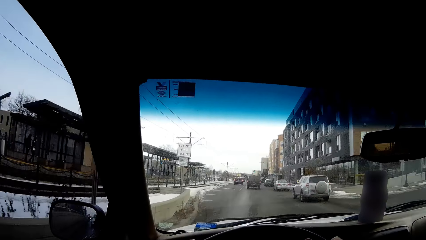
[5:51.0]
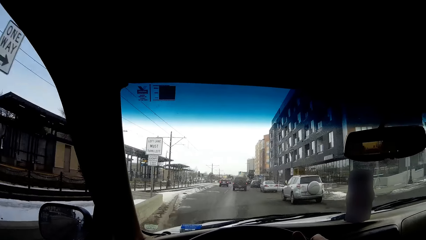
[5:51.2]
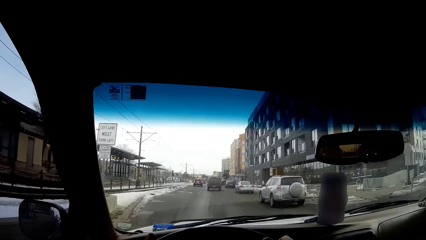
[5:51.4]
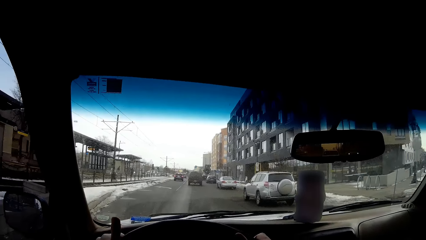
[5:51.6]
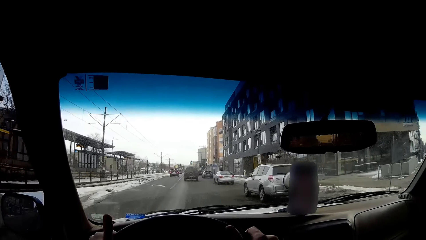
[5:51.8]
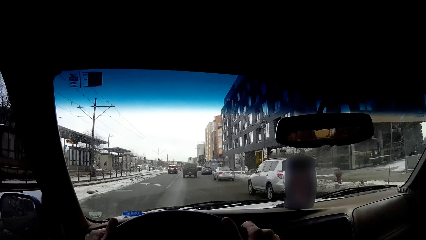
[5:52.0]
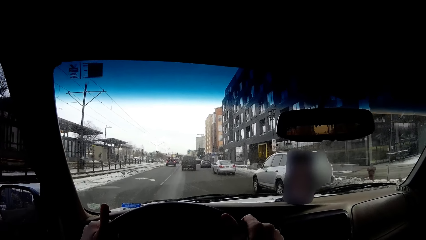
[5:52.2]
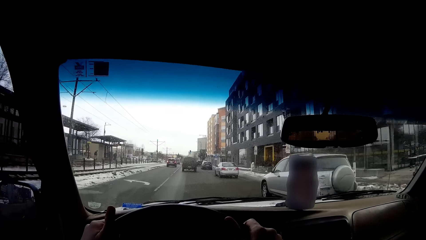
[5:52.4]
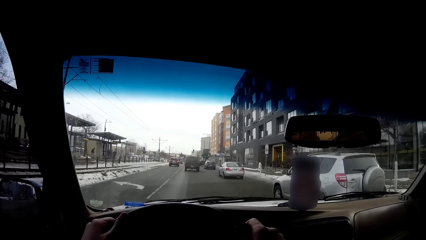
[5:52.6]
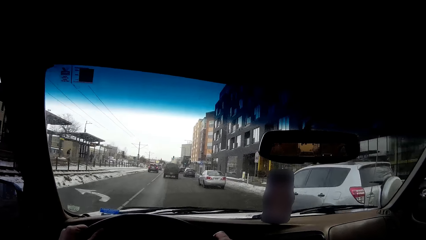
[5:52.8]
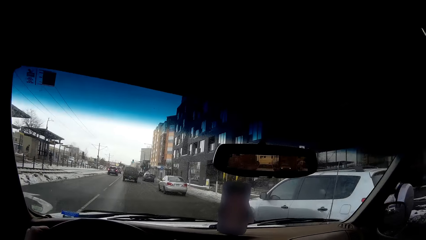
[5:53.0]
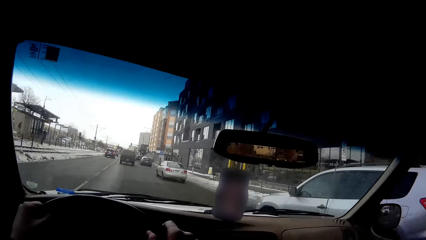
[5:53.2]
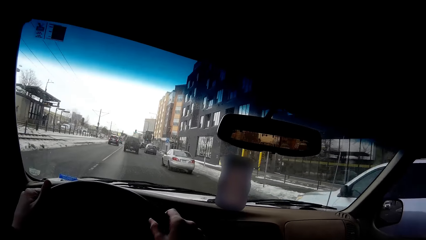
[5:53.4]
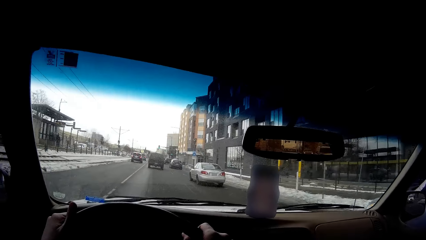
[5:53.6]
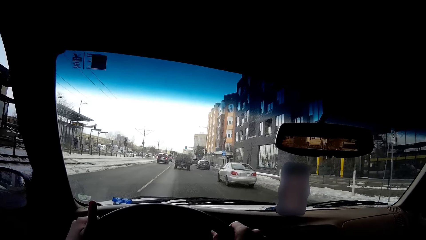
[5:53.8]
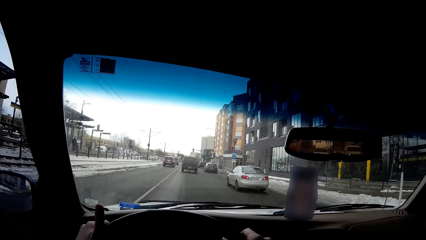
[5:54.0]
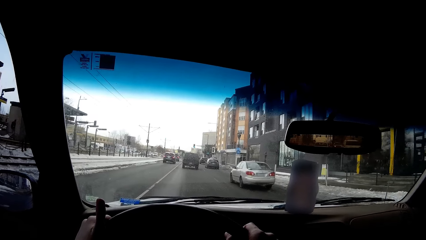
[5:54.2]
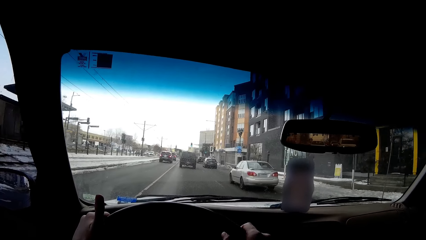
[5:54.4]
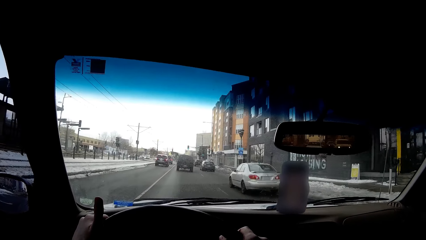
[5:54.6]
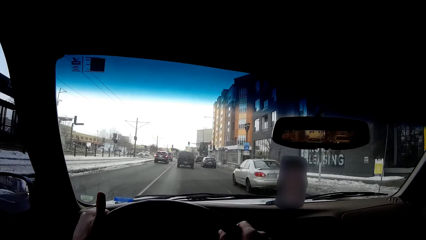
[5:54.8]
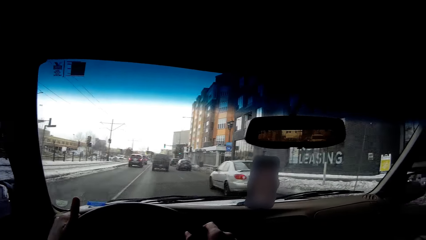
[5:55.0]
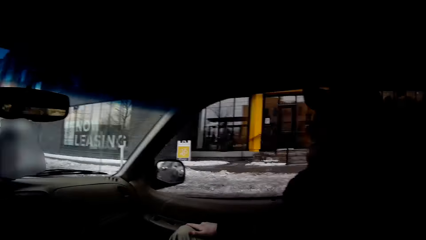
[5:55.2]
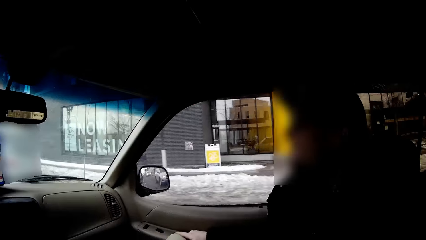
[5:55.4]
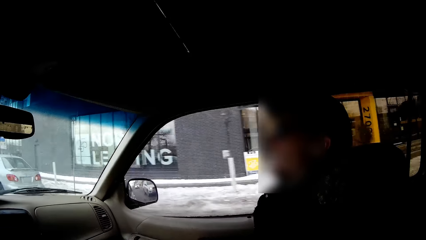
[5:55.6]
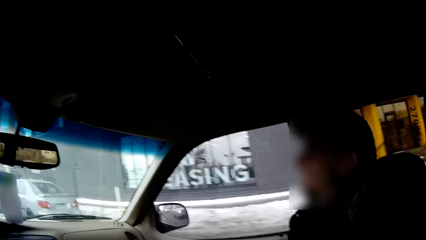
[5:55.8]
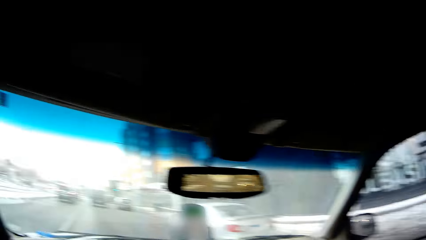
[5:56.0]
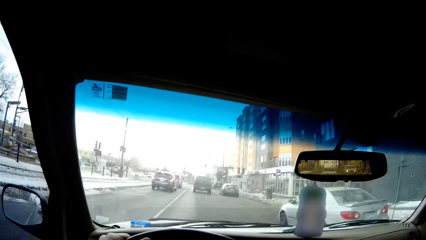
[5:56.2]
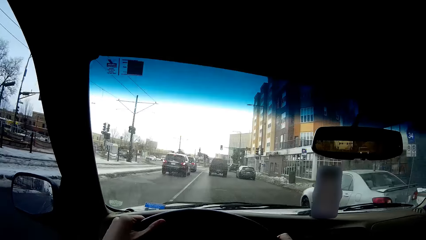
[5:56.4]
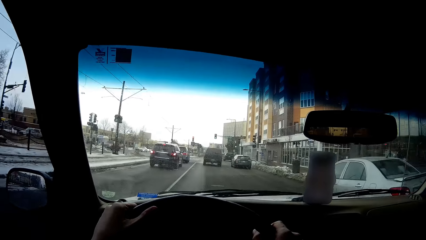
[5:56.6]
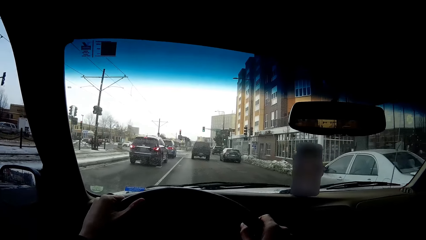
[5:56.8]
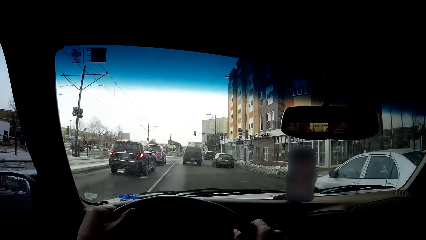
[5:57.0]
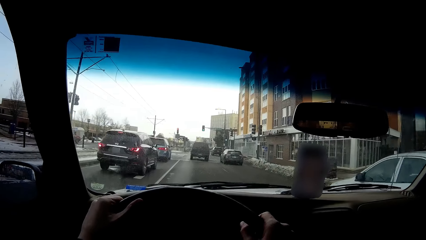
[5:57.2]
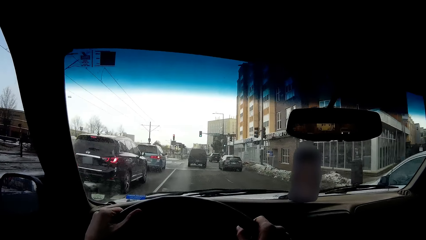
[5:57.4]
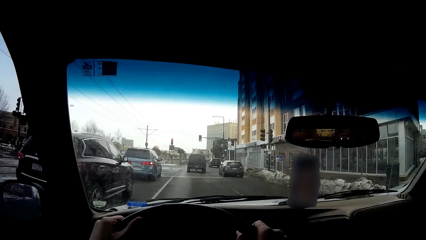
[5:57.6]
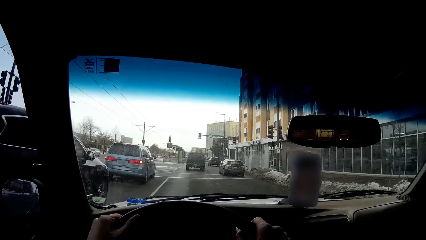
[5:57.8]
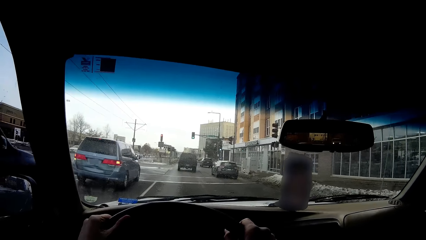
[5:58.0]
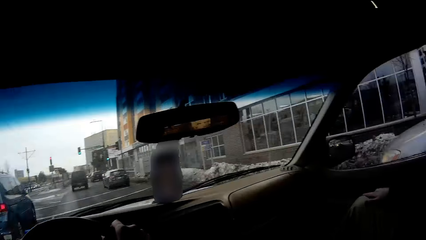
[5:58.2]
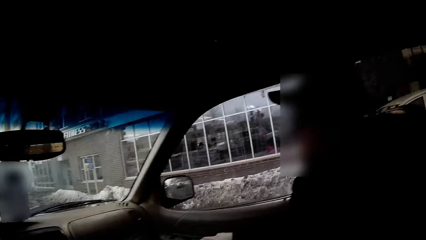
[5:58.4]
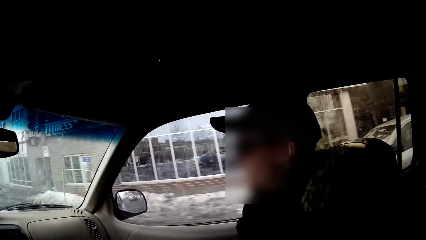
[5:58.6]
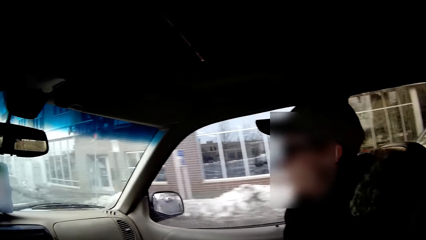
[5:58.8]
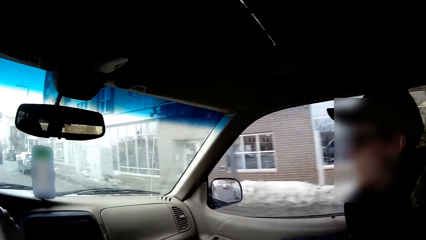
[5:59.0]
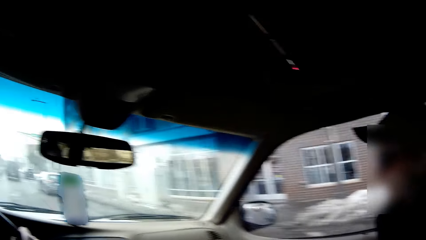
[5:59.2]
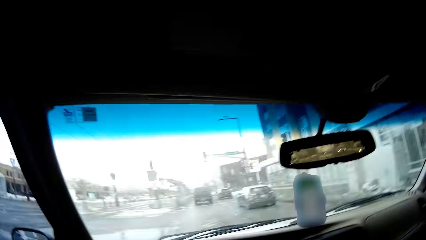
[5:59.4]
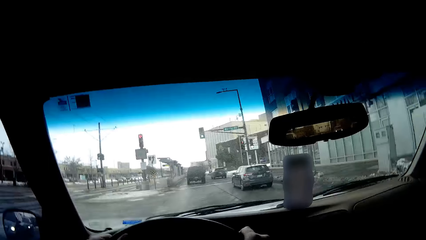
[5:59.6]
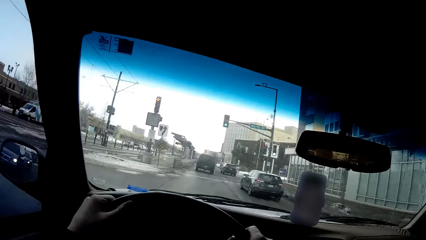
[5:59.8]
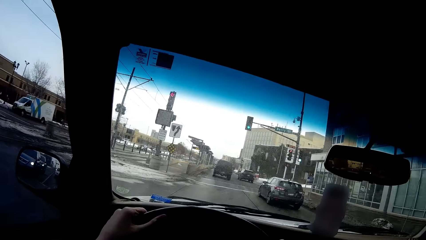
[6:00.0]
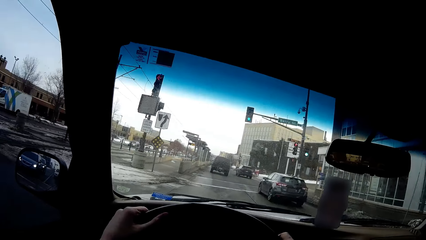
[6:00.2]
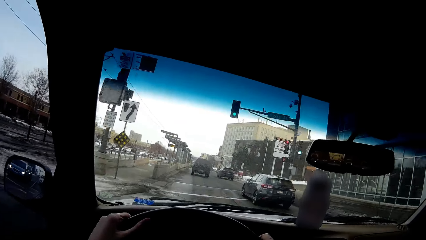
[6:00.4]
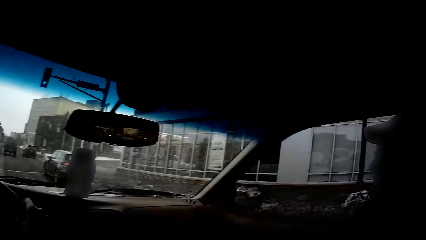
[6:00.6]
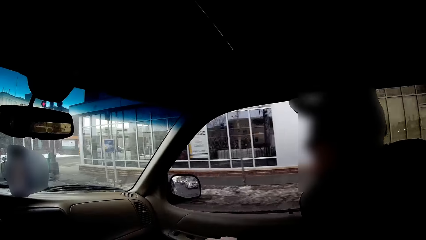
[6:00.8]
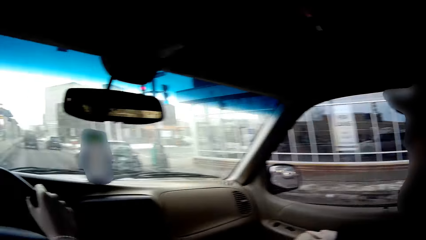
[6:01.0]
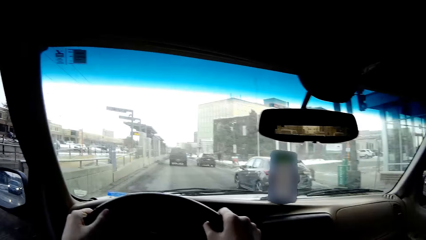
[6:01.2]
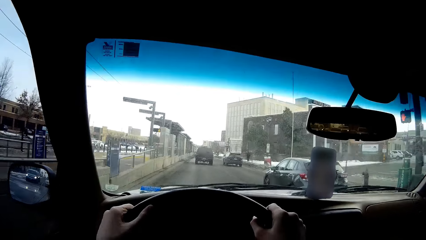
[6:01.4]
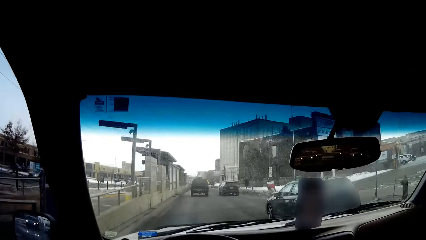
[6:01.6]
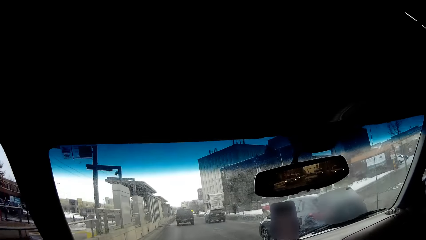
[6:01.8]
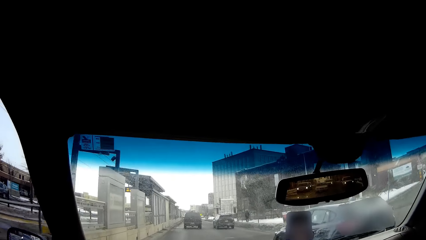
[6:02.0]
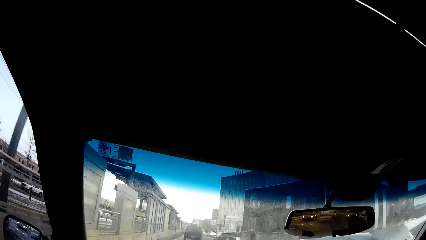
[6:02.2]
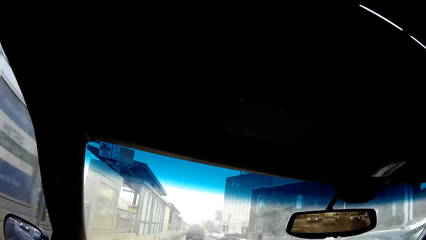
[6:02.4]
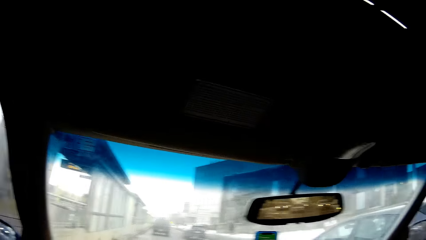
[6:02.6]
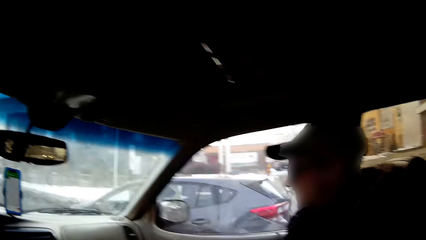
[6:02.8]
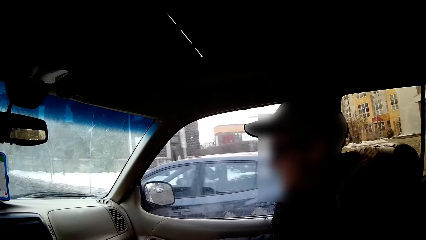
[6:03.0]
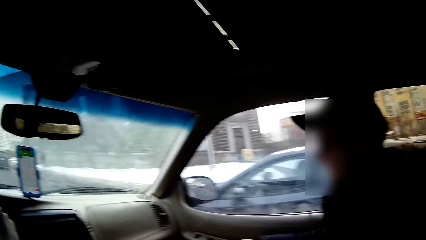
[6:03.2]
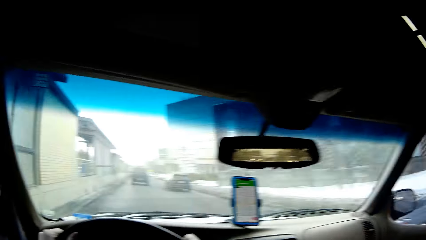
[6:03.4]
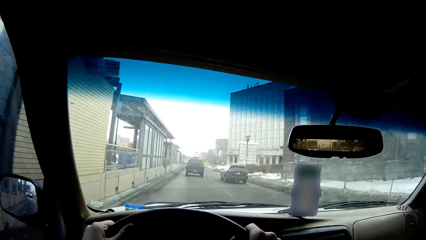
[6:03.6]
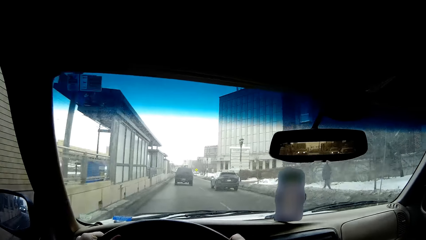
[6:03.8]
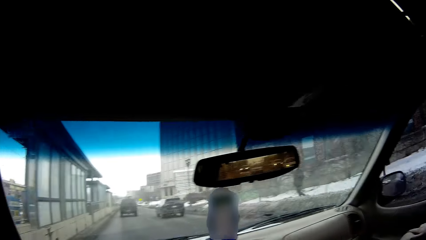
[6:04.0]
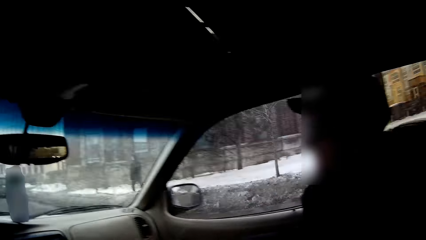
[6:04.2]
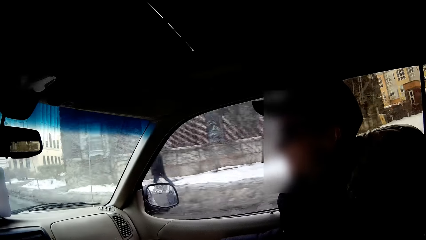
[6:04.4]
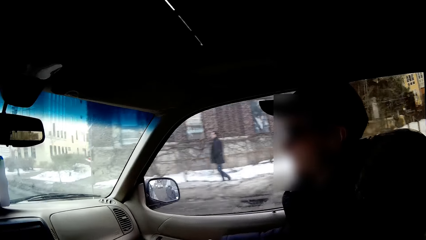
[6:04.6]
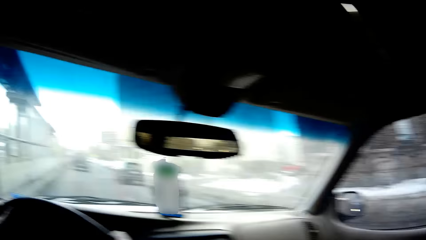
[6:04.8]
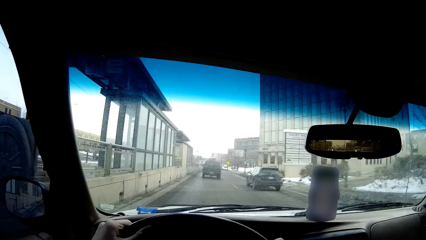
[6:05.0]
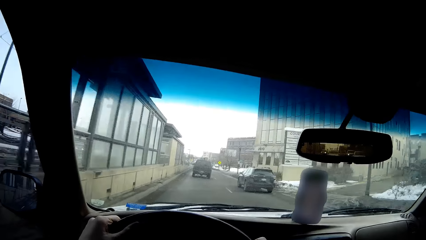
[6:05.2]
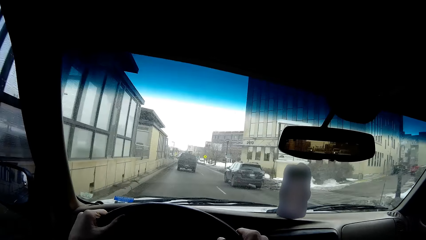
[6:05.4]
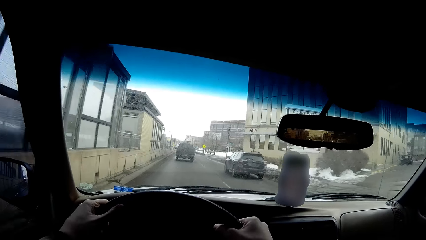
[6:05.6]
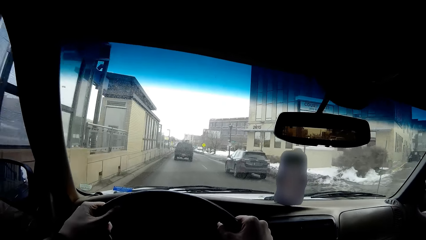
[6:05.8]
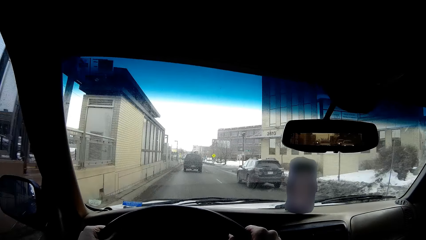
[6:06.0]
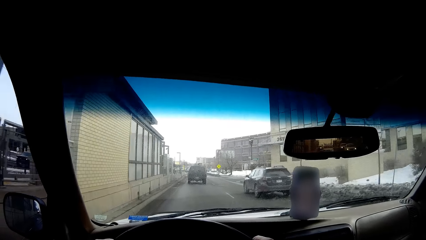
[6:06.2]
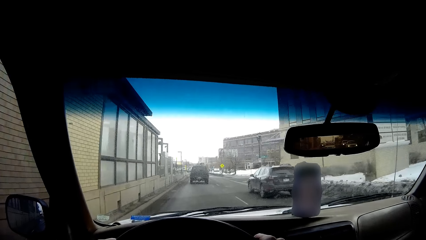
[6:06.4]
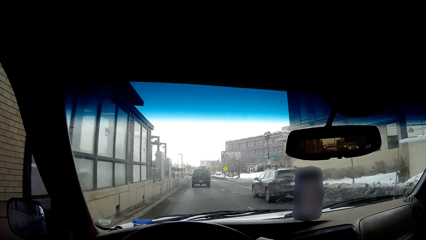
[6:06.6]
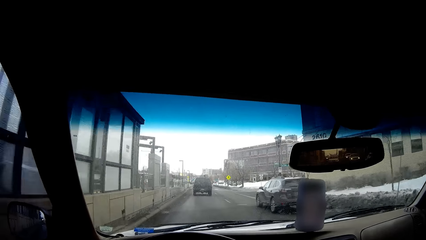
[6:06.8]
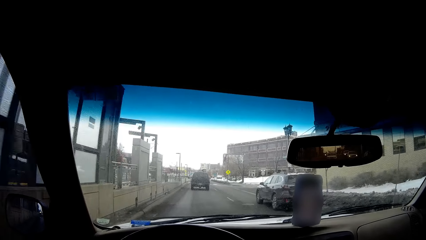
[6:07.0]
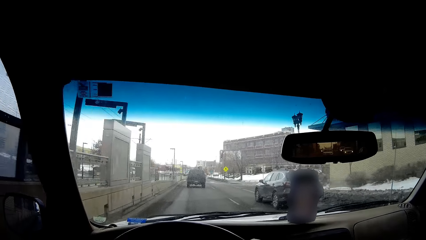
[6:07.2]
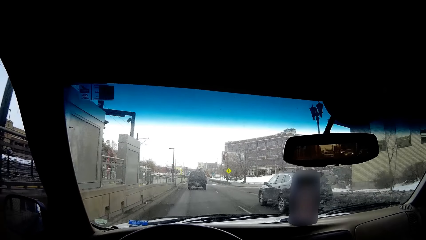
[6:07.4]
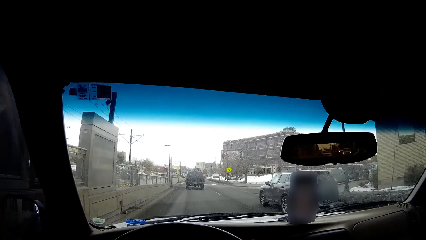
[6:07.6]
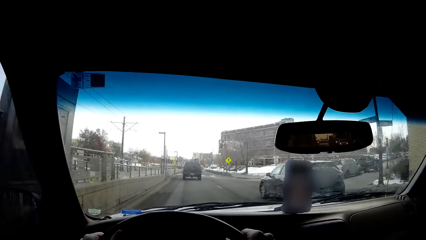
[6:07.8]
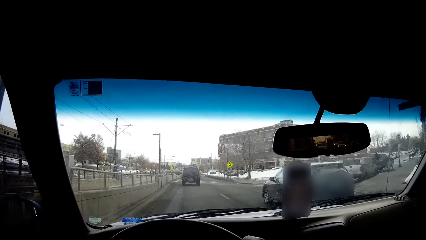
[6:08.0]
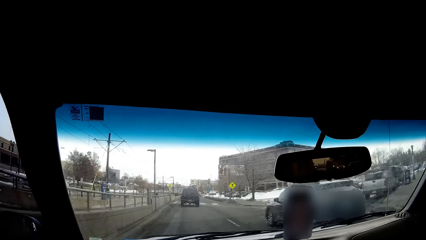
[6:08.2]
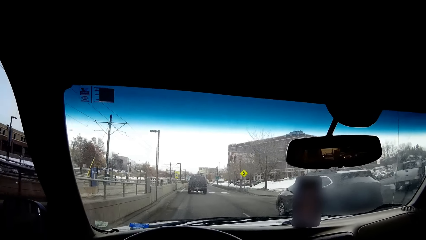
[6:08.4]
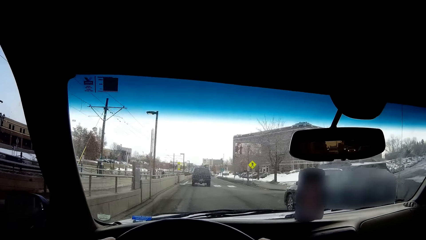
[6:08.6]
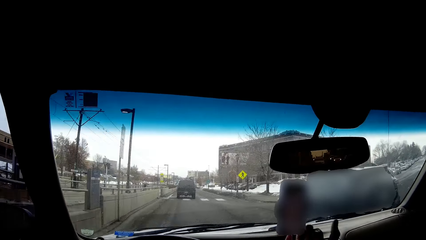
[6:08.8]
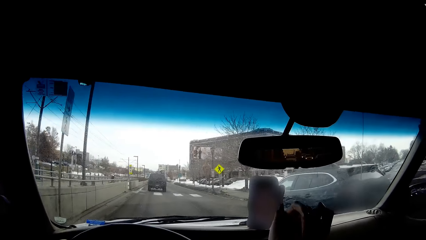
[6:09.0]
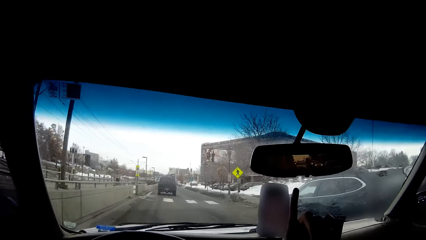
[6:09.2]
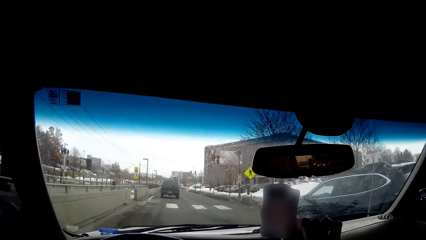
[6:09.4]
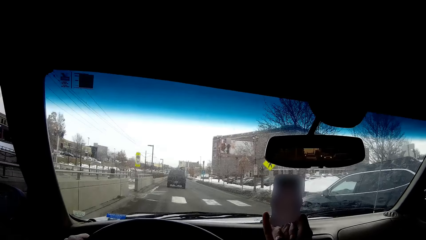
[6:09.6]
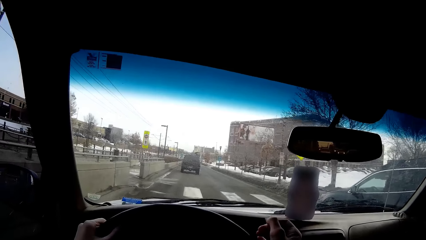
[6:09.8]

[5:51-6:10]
The camera wearer drives on the road. They look around. They drive on the road. They look around. They drive on the road. They look around. They drive a car on the road. They look at someone. They look around. They drive on the road.
